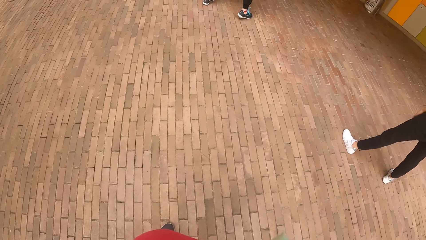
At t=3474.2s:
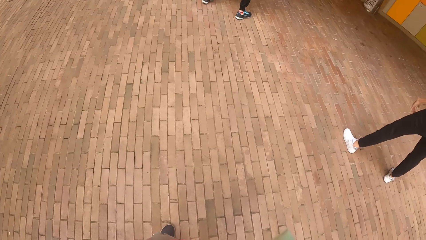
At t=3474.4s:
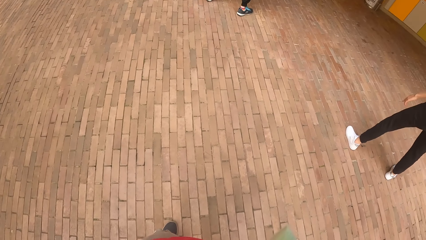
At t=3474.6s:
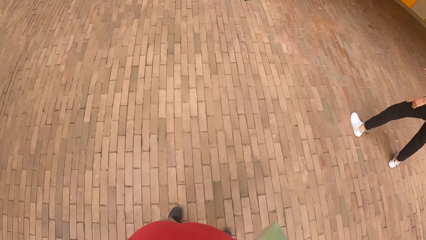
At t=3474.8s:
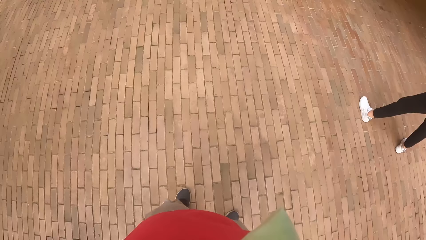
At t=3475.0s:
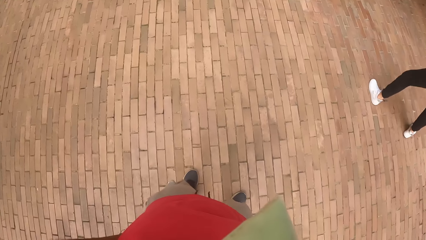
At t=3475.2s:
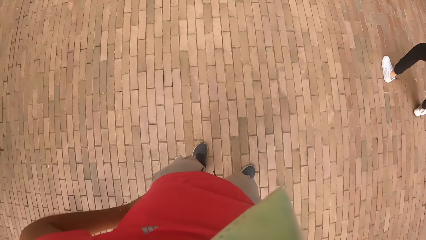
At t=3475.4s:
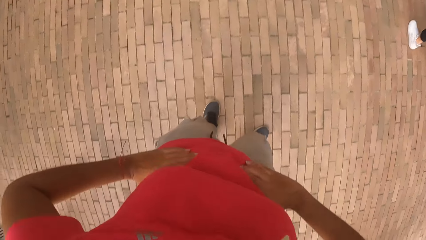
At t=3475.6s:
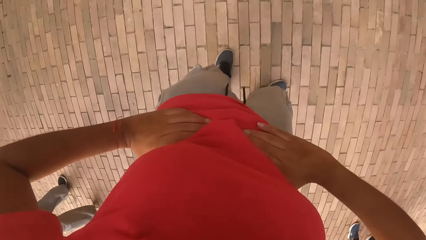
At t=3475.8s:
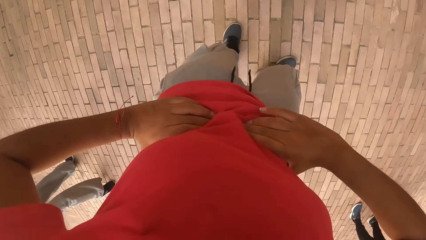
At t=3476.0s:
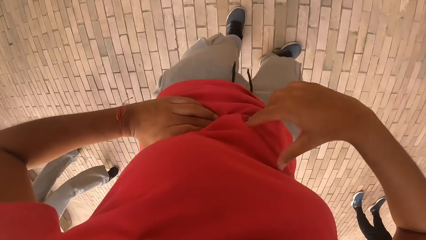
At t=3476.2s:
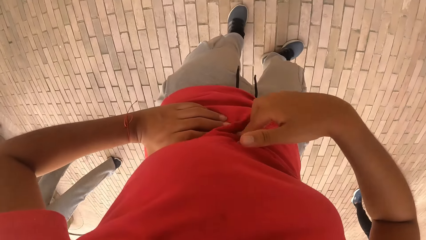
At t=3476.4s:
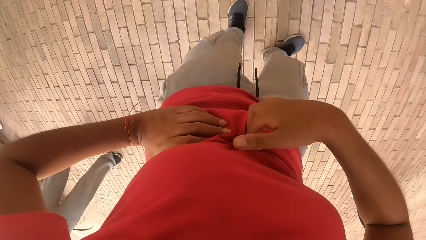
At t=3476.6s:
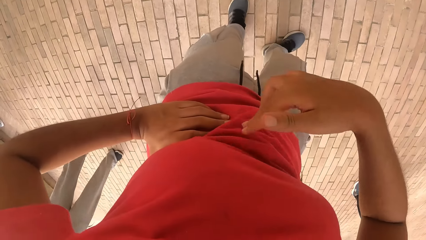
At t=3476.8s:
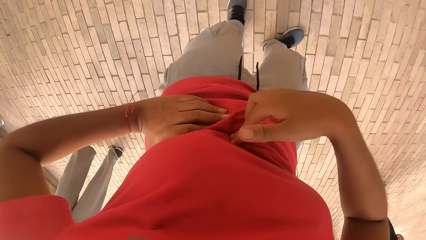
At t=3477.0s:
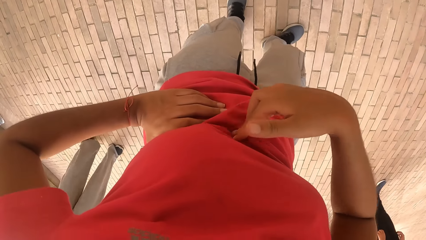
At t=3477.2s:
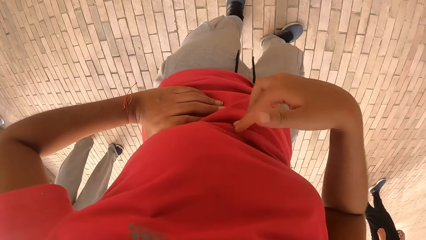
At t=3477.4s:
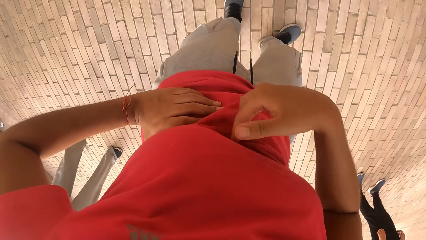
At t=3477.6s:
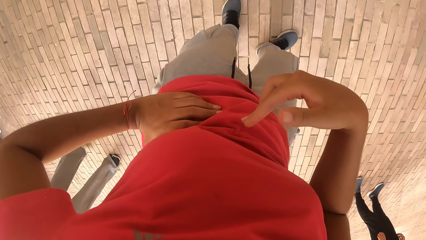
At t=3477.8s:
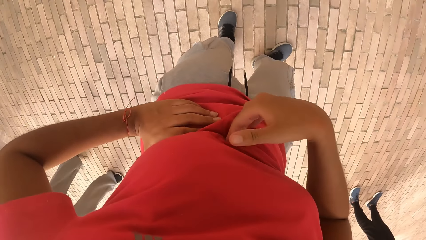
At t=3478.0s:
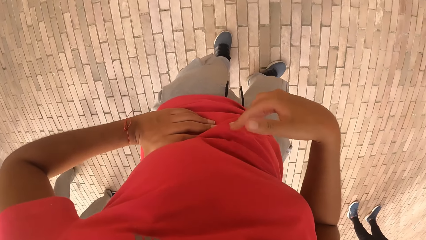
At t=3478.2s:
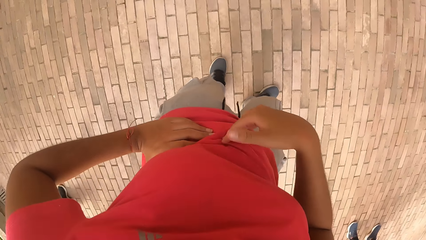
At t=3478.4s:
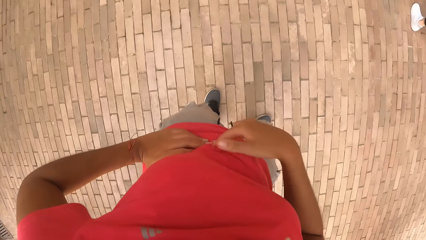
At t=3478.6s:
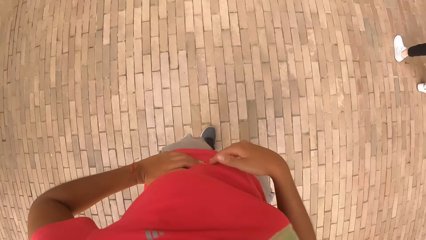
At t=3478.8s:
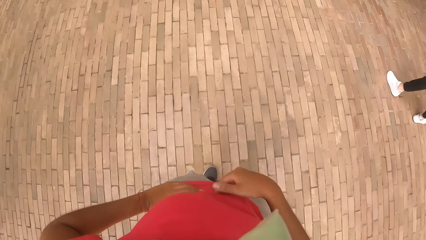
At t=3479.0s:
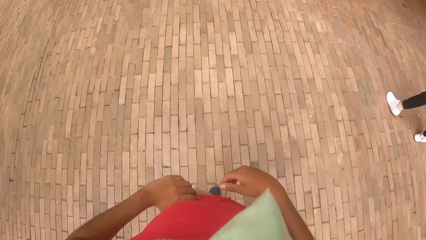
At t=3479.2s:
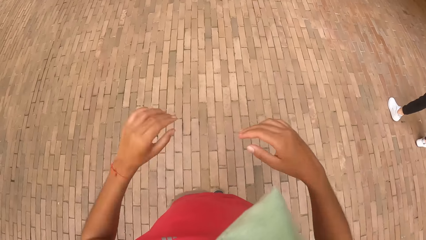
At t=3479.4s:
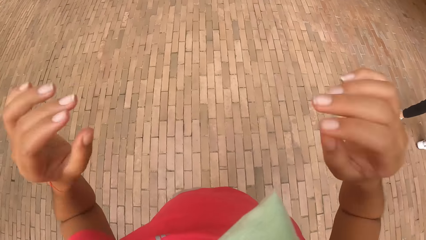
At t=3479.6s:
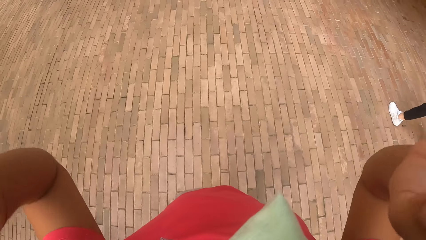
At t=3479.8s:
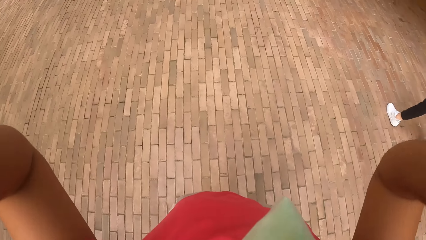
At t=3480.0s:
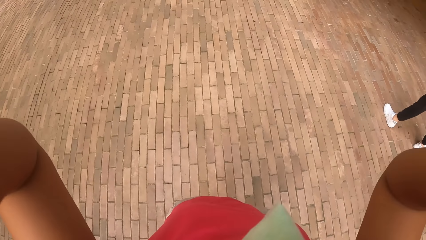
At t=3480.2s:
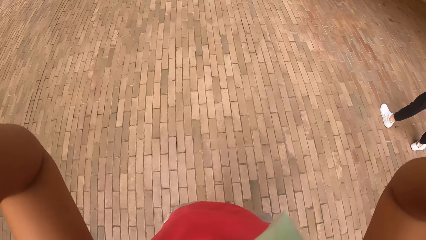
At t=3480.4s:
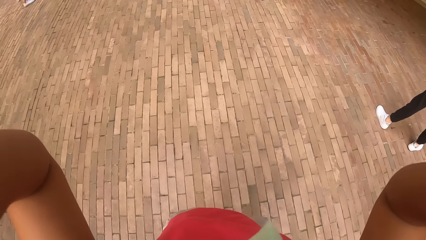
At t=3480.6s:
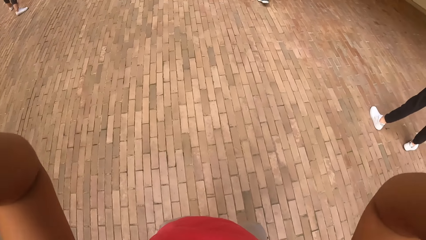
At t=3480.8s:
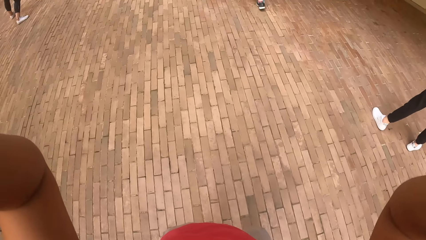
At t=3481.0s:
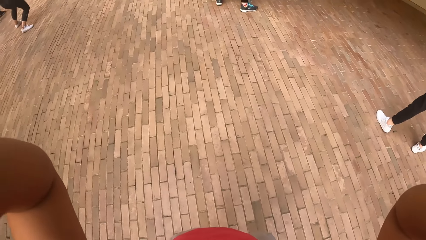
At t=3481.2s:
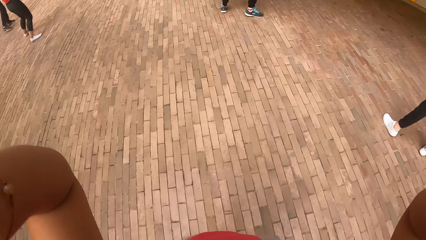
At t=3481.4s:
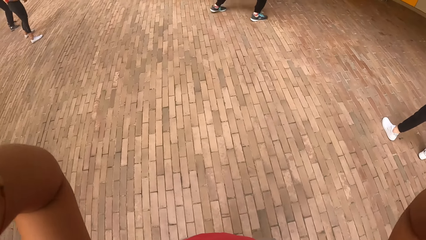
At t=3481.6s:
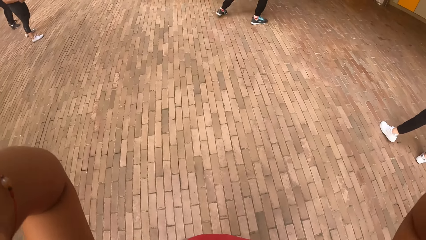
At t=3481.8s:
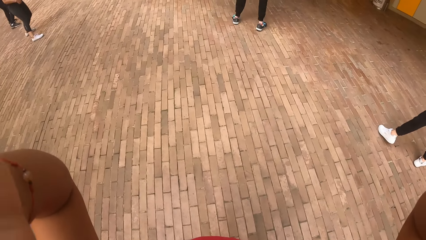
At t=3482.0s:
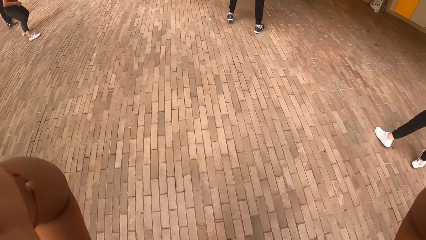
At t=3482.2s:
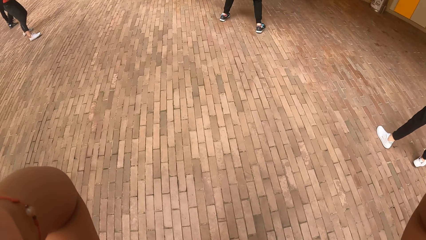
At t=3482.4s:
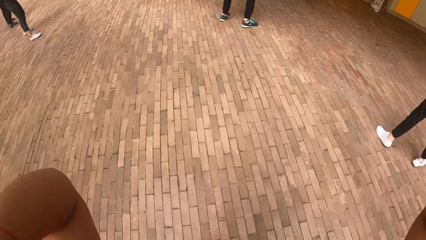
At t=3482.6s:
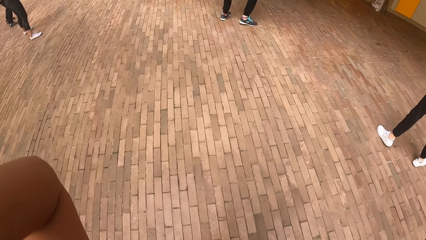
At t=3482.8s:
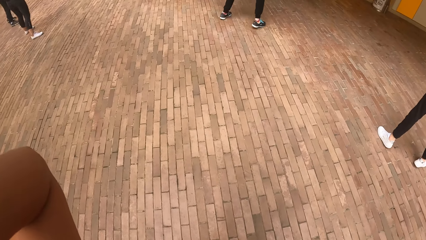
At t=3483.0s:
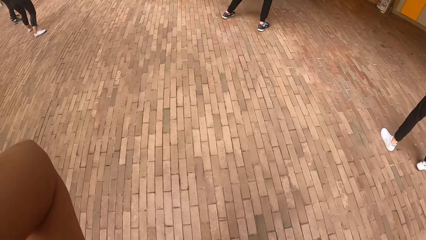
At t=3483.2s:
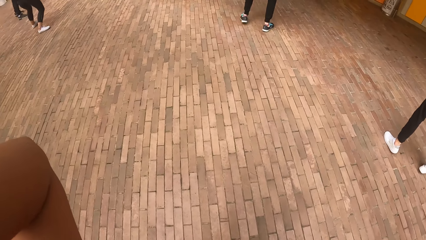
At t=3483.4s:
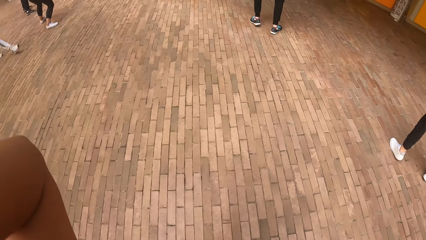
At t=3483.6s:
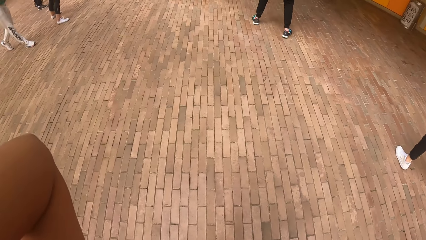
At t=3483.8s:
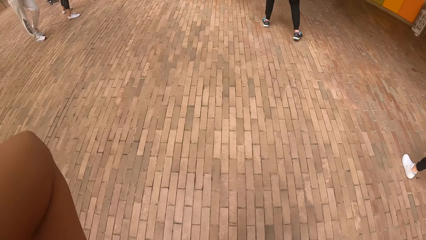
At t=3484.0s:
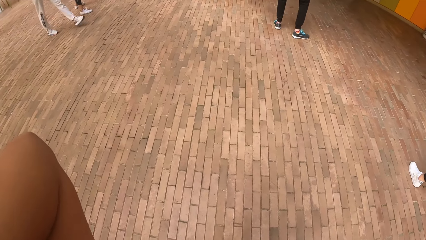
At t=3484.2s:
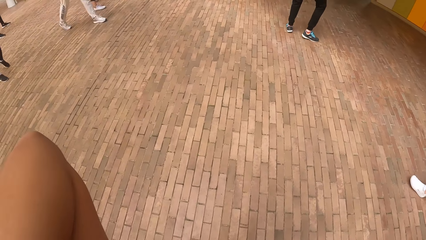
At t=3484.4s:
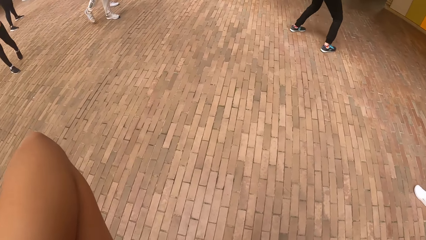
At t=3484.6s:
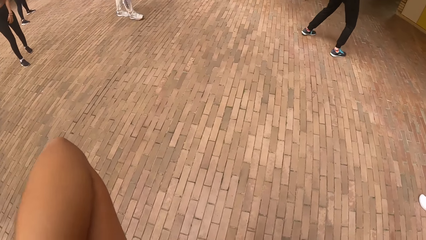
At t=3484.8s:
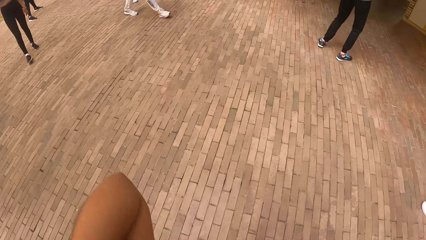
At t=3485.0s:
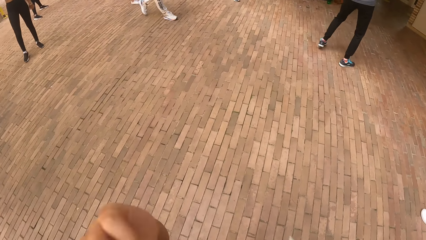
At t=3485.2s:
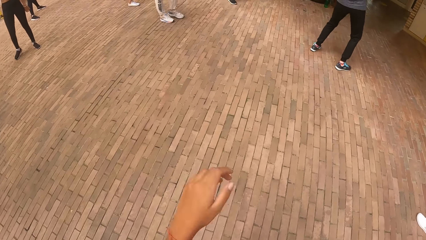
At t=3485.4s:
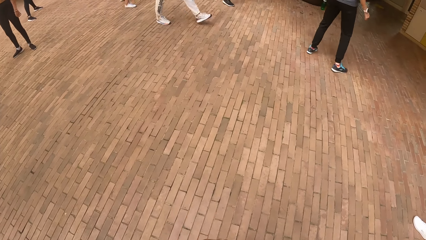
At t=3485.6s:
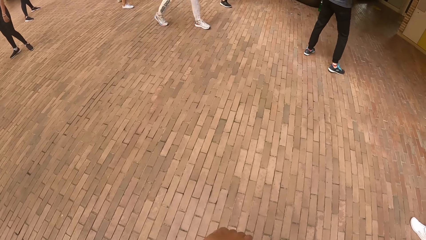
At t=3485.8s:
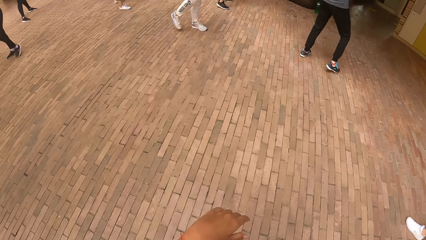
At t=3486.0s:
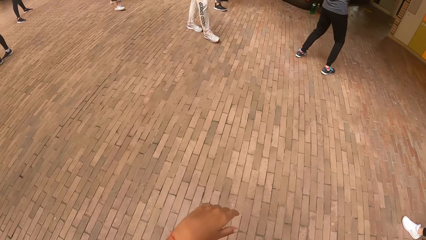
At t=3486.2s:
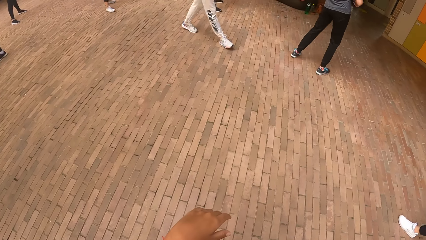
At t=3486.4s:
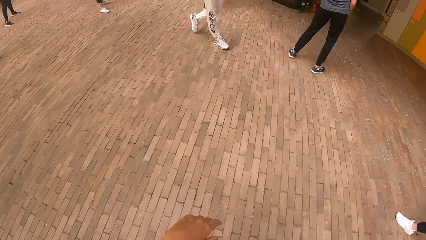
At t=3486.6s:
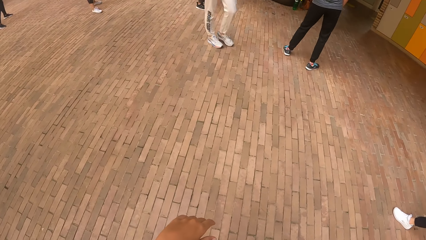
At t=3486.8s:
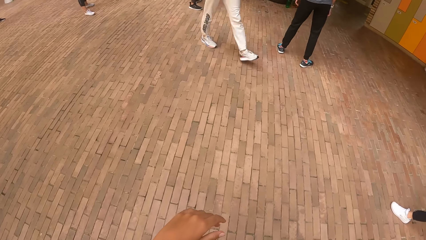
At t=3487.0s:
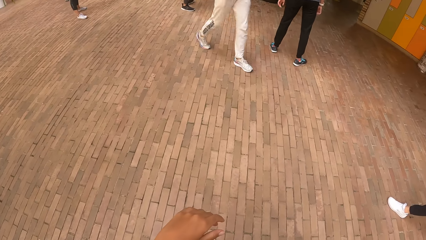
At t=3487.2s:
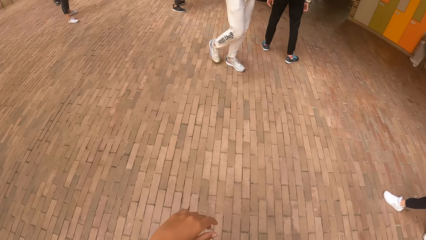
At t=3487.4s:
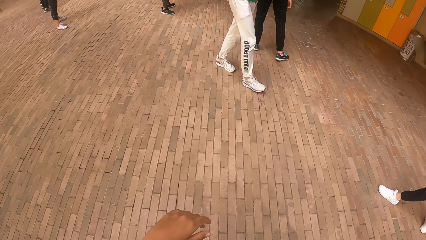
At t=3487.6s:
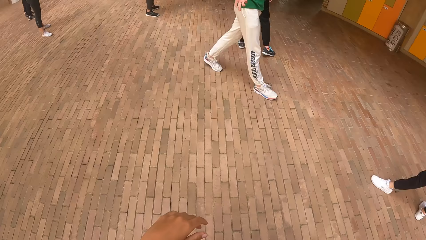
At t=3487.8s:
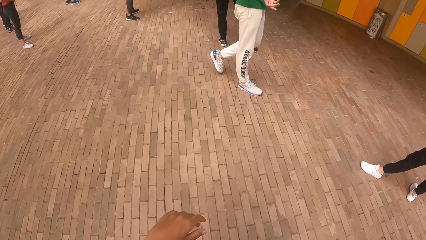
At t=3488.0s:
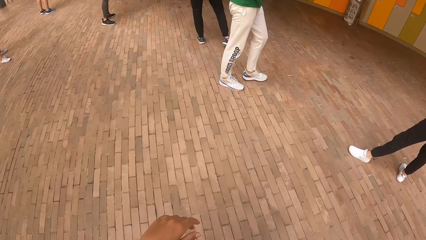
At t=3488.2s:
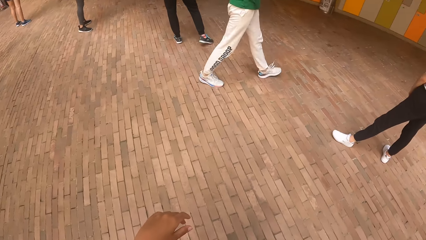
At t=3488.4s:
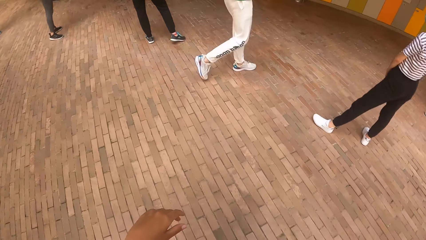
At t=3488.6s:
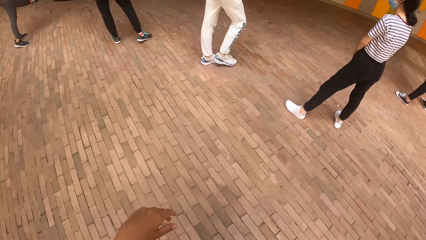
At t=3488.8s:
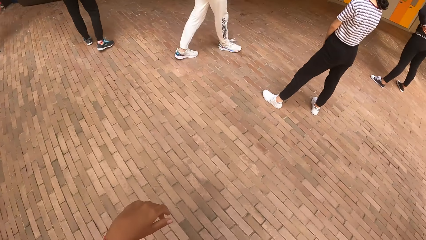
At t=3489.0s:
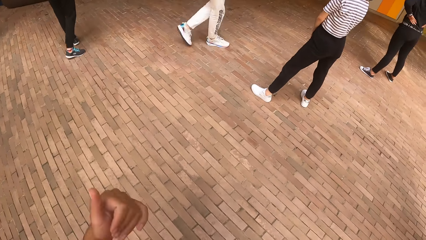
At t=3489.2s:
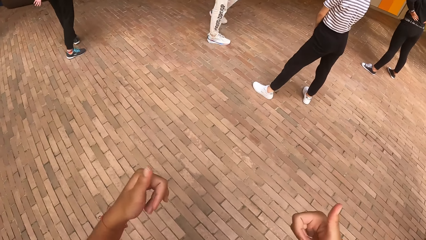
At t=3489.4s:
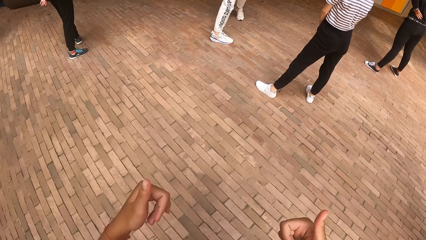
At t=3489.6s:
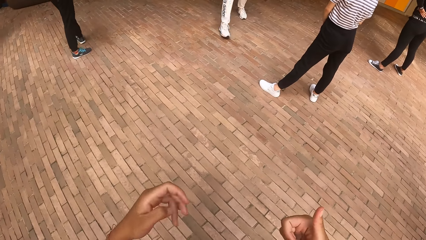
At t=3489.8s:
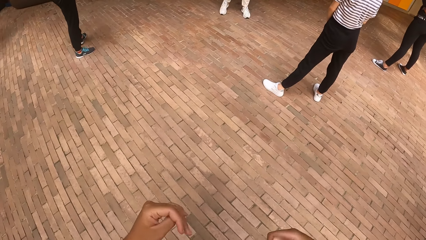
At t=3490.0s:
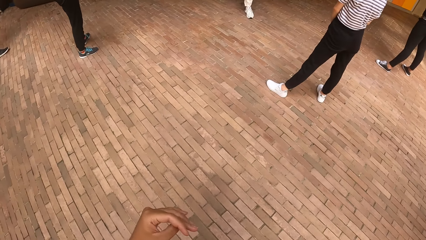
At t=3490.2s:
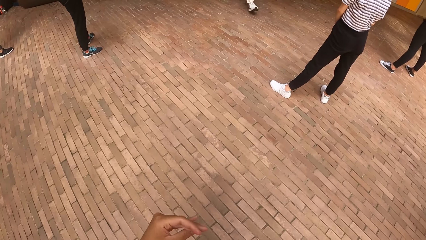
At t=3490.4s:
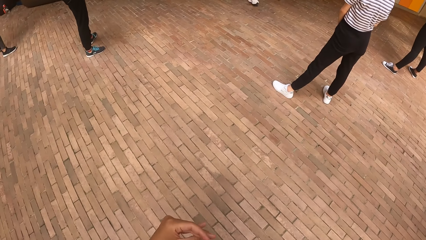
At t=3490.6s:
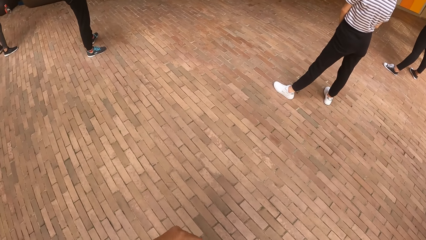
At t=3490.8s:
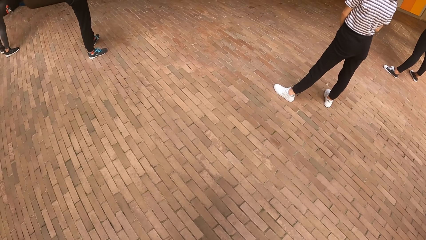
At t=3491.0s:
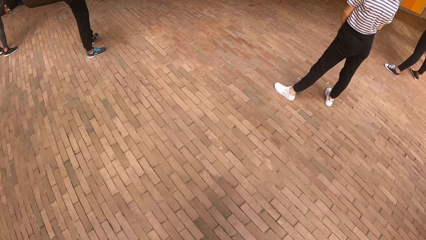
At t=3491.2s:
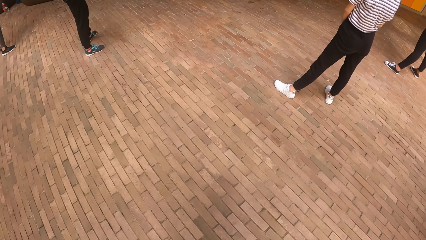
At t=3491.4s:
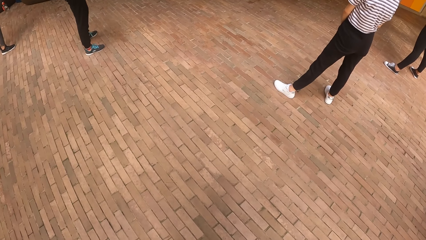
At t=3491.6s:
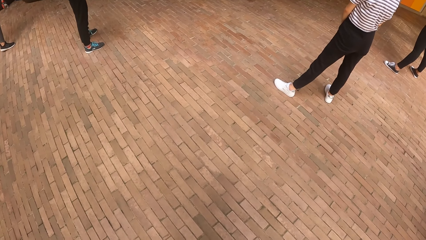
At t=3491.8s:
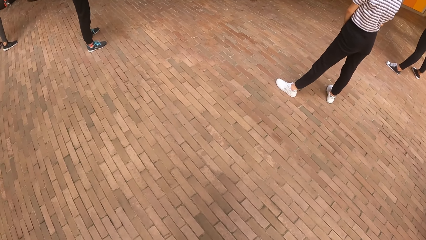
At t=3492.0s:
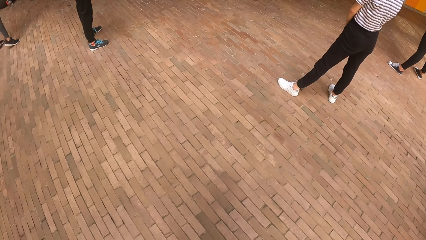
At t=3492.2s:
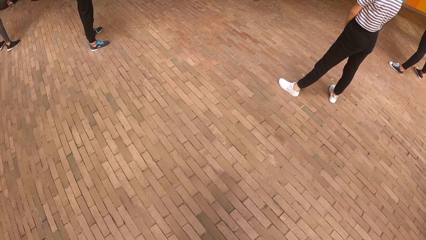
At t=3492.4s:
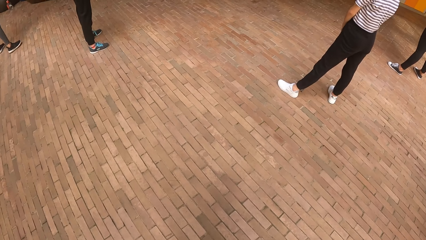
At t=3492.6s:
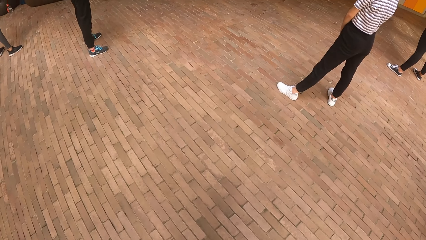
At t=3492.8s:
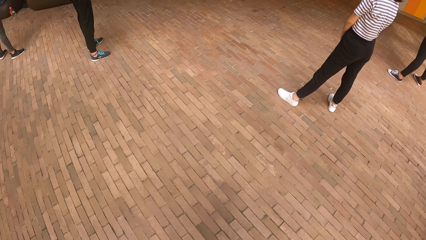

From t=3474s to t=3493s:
The camera wearer hits her stomach with her right hand. She touches her stomach. She adjusts her camera with both hands. She raises a hand up. A man walks past the camera wearer. The camera wearer looks around.
